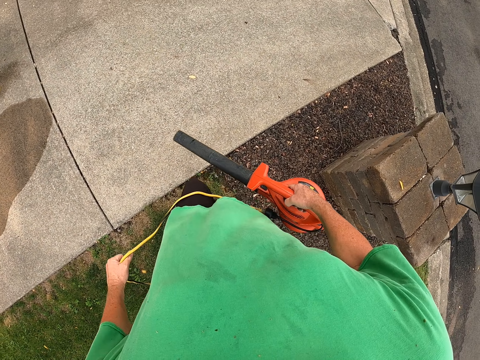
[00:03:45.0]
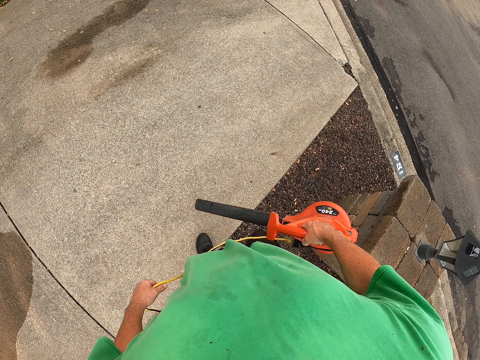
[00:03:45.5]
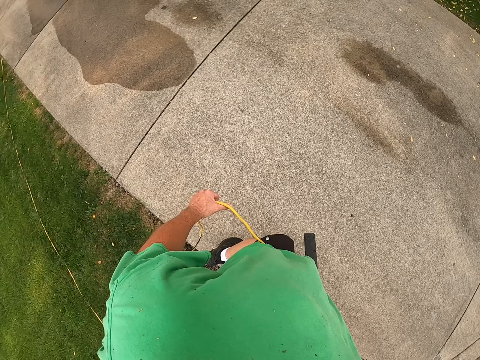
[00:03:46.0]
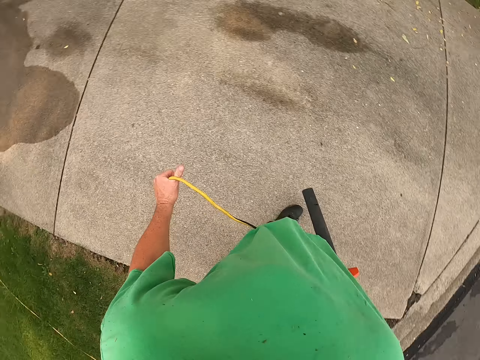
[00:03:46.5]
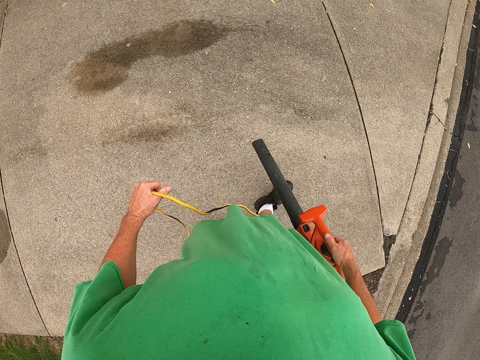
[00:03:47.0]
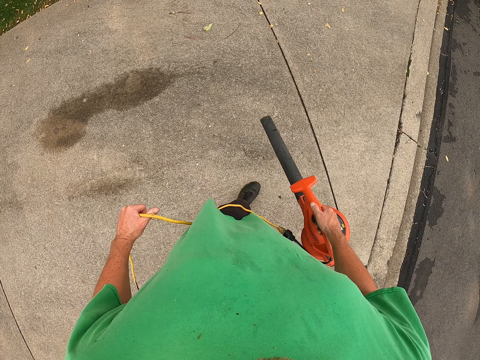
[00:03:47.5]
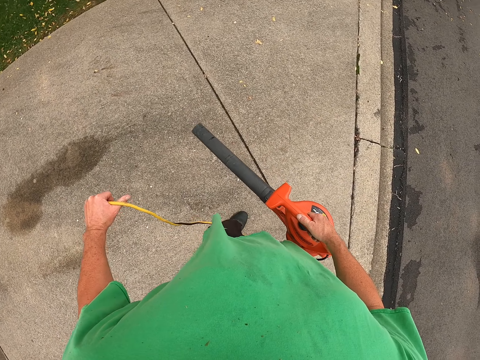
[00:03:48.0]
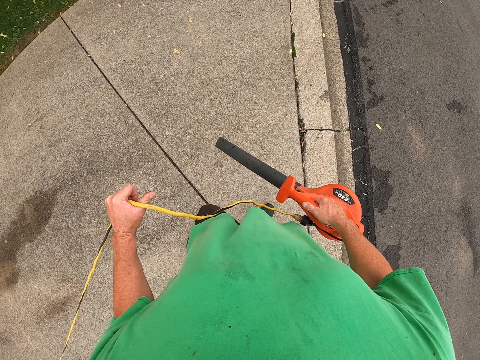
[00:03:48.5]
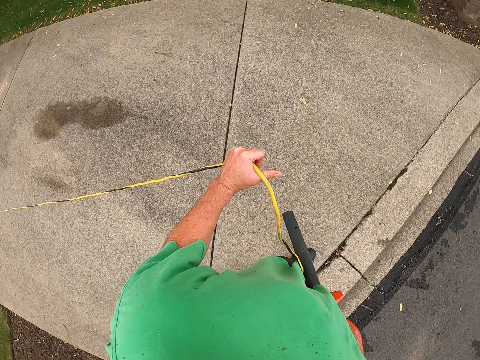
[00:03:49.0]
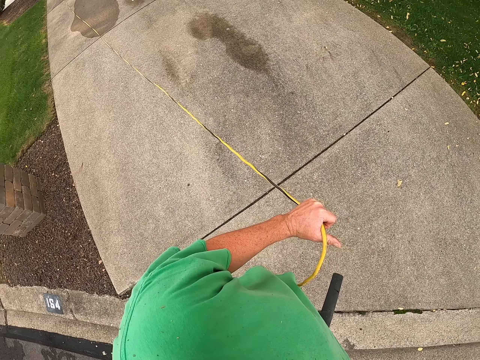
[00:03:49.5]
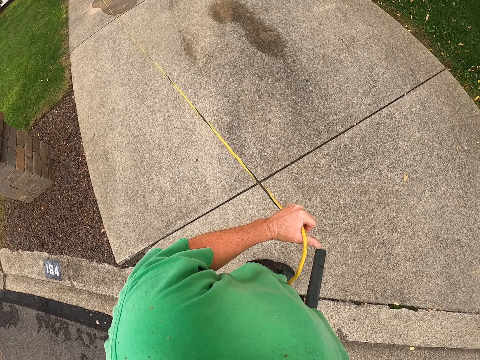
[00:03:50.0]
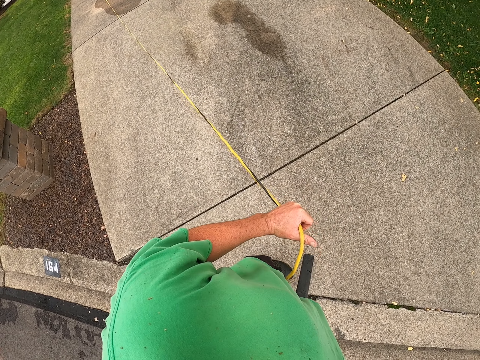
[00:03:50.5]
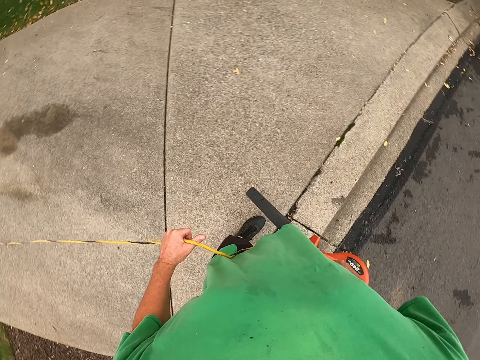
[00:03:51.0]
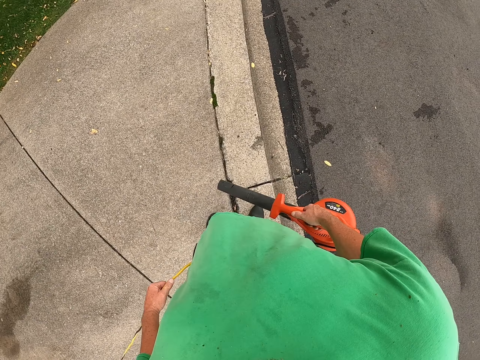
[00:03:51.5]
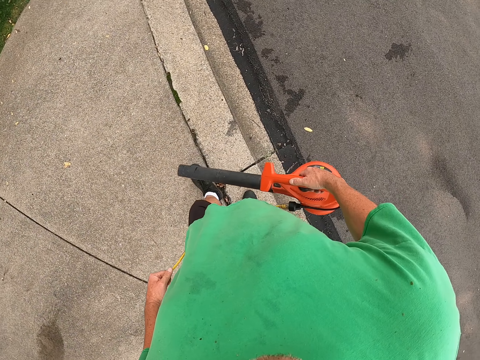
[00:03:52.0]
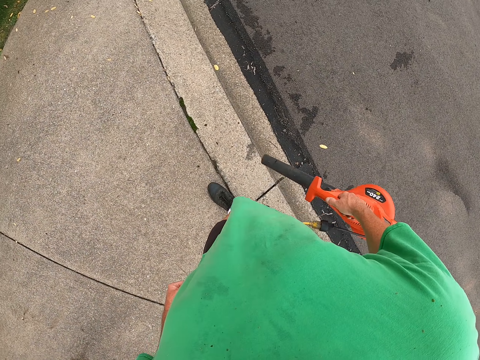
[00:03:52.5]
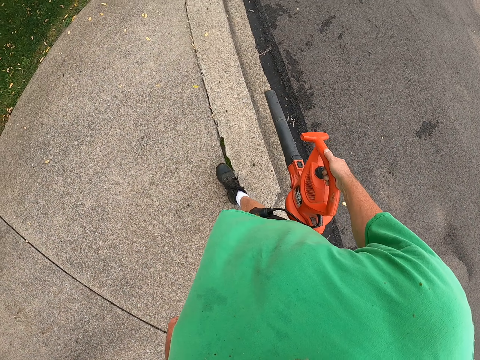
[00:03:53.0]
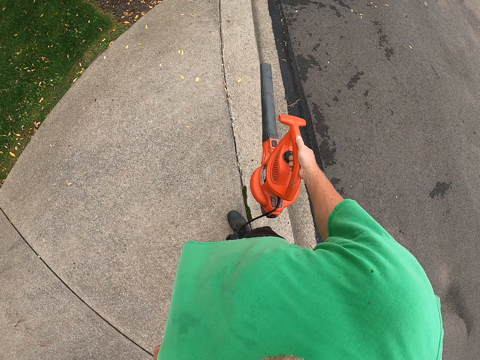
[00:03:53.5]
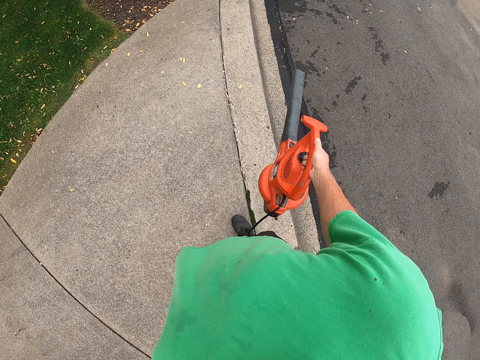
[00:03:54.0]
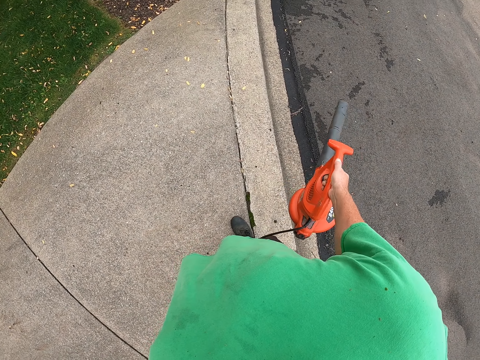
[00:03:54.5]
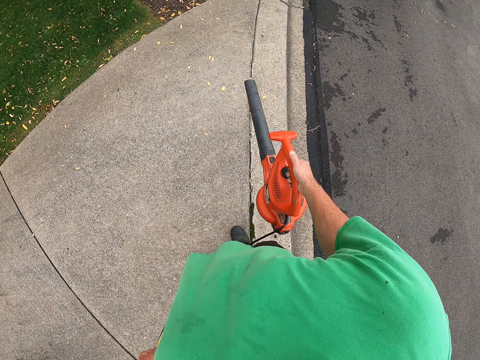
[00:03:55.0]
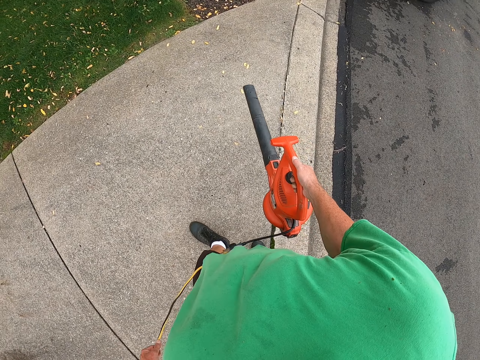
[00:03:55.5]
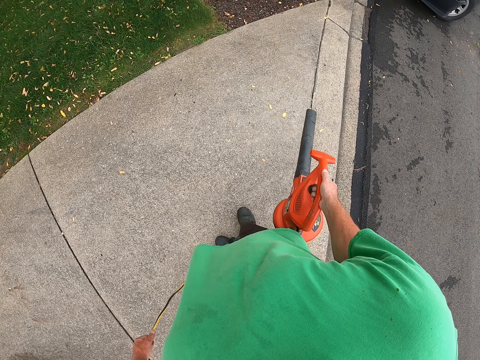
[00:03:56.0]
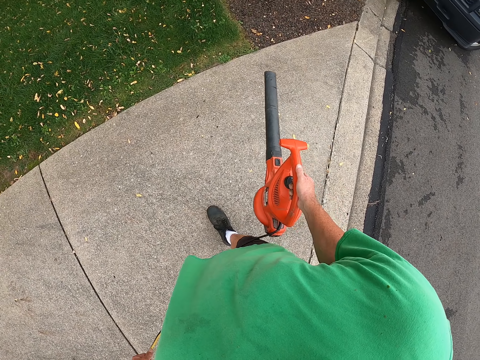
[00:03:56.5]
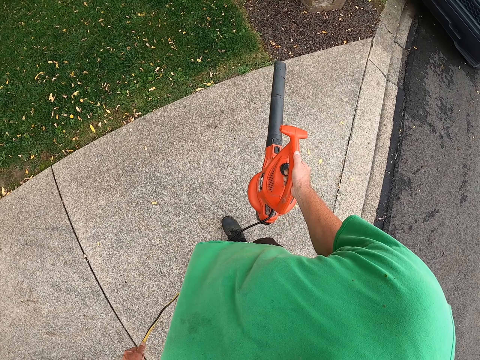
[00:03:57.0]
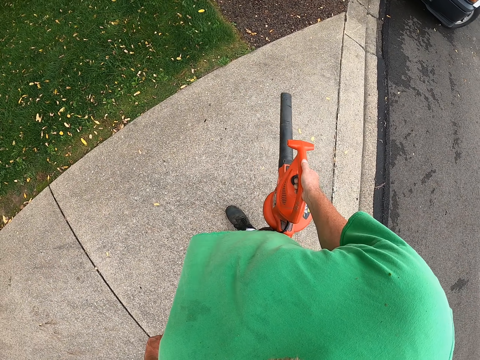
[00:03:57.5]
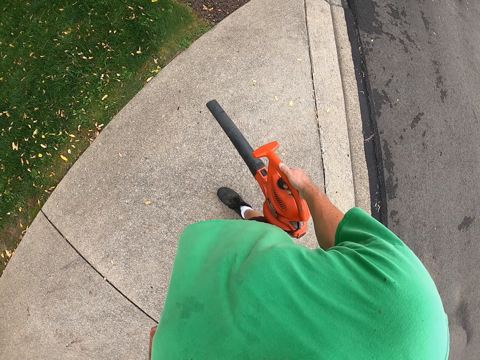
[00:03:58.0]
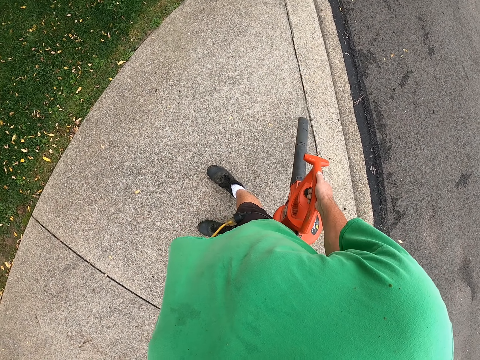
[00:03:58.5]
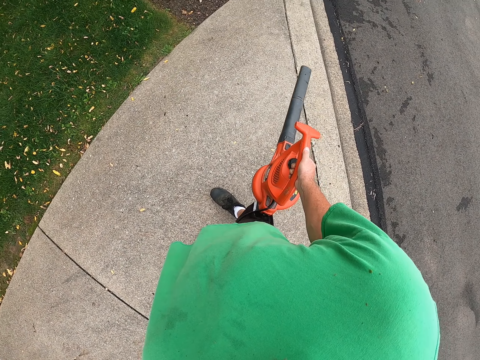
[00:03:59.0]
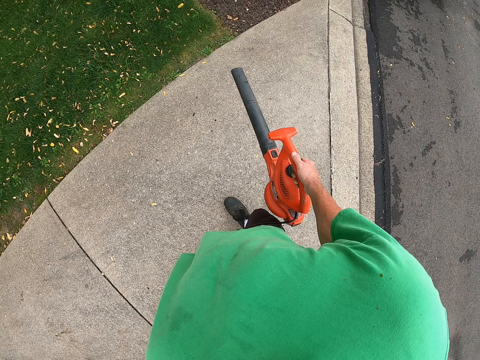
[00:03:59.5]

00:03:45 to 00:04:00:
The camera wearer blows the flower leaves on the floor. They stand on the pathway. They look around. They blow the flower leaves or dirt from the ground.

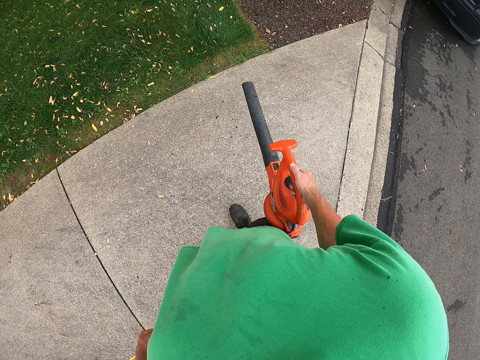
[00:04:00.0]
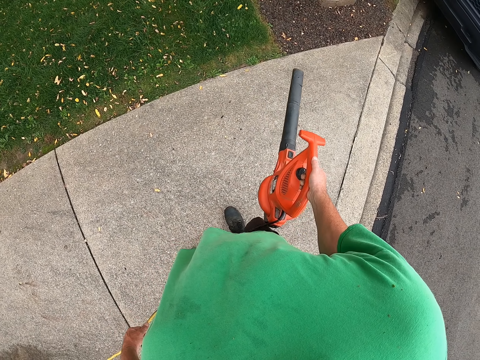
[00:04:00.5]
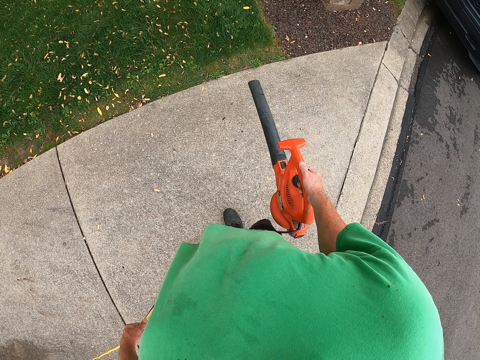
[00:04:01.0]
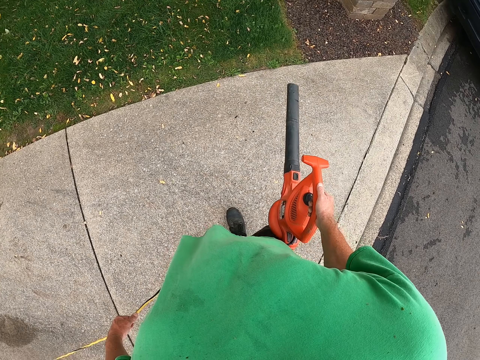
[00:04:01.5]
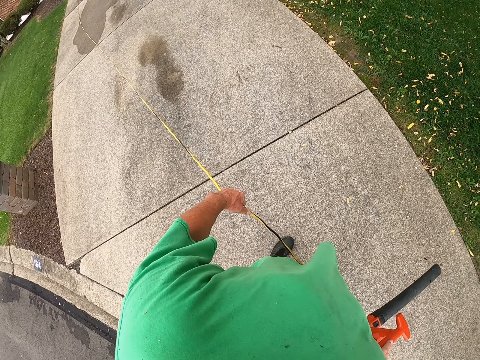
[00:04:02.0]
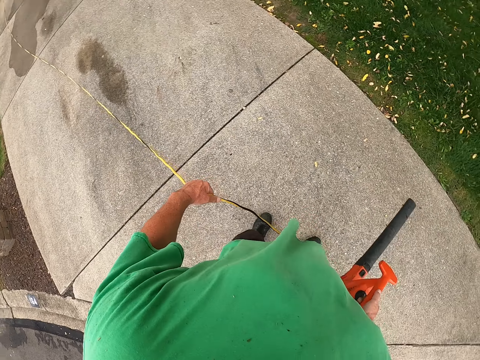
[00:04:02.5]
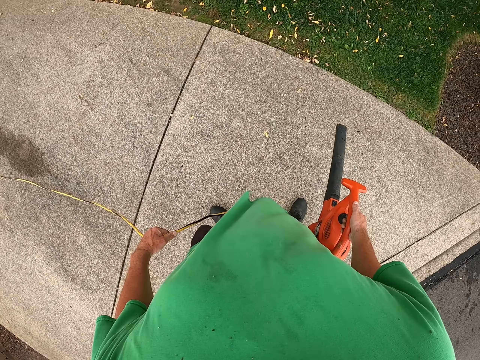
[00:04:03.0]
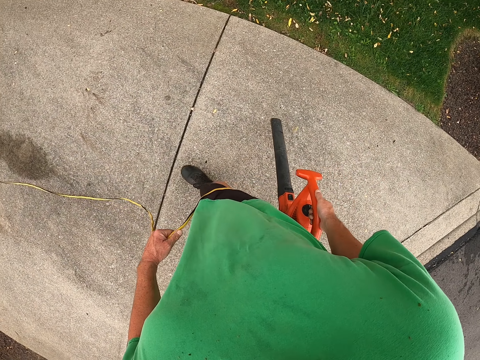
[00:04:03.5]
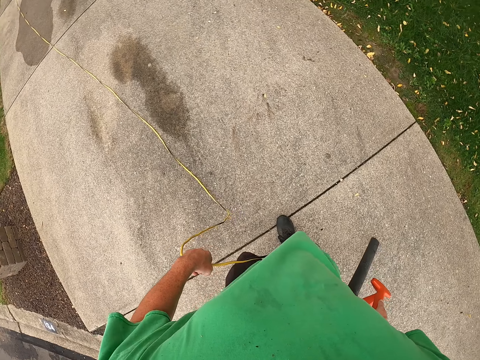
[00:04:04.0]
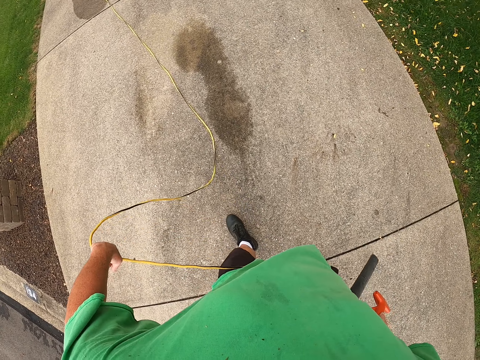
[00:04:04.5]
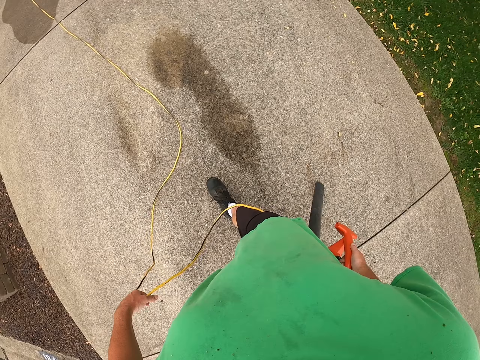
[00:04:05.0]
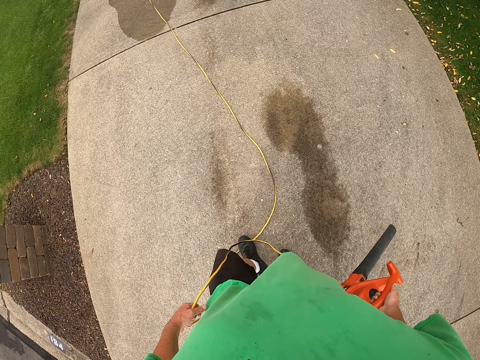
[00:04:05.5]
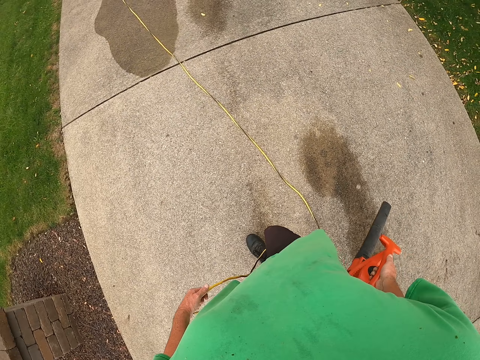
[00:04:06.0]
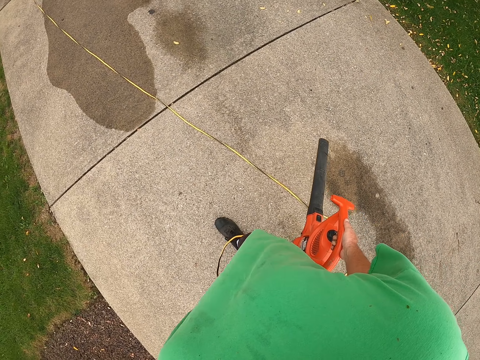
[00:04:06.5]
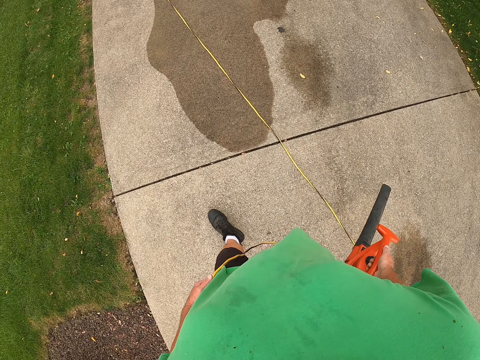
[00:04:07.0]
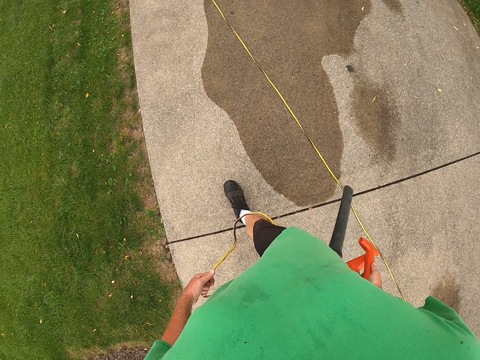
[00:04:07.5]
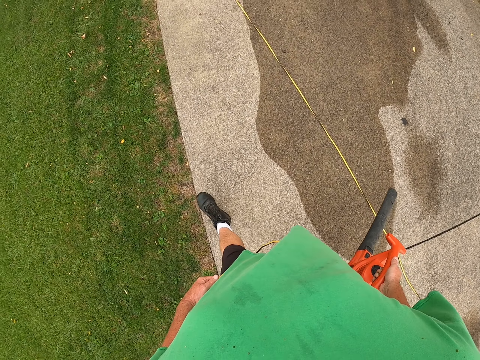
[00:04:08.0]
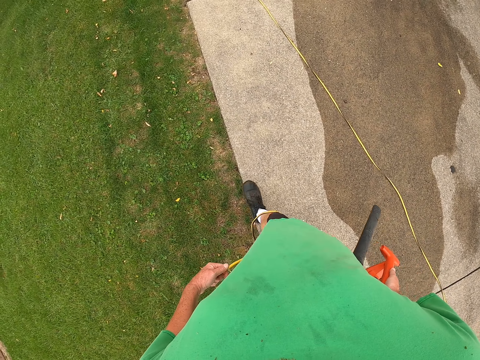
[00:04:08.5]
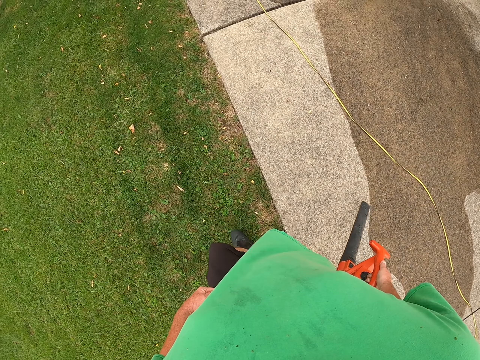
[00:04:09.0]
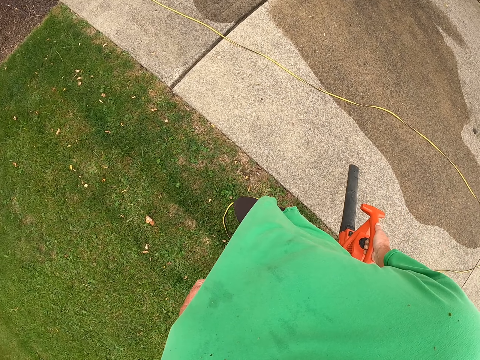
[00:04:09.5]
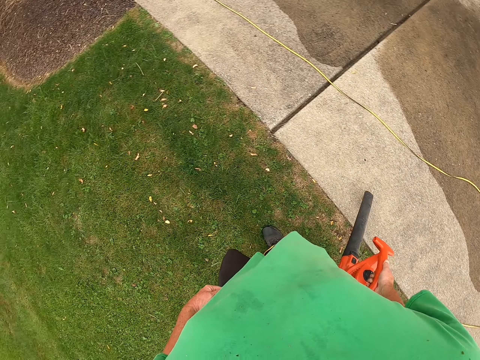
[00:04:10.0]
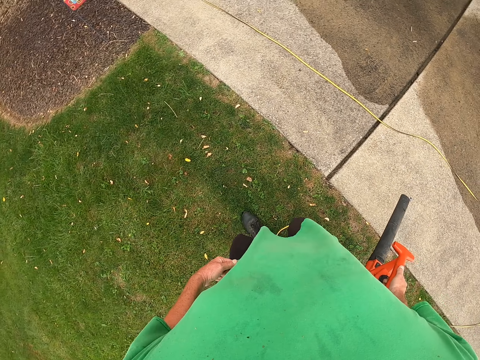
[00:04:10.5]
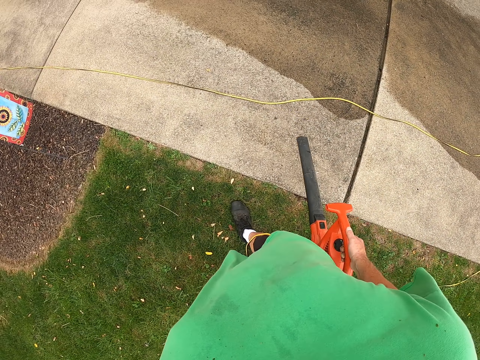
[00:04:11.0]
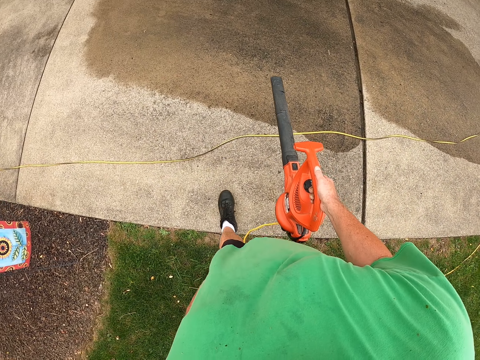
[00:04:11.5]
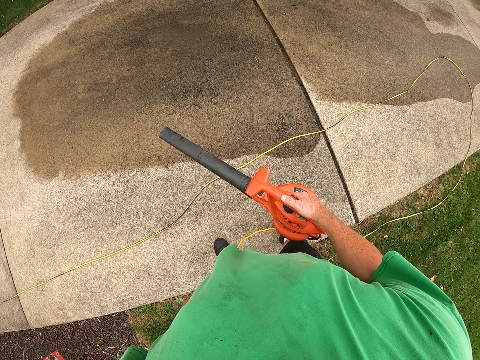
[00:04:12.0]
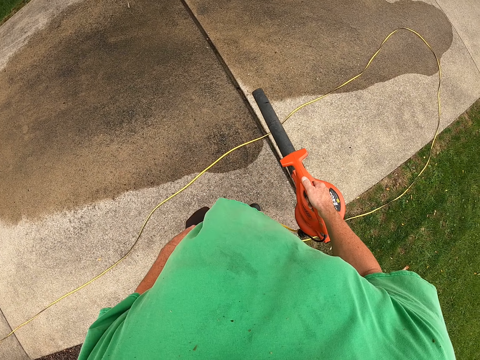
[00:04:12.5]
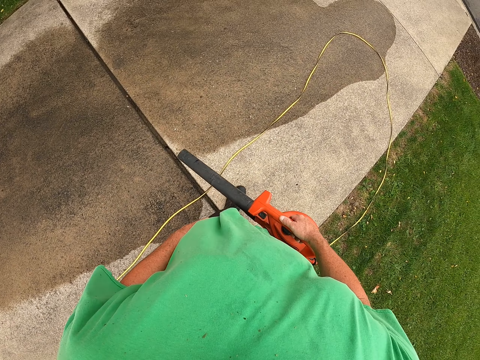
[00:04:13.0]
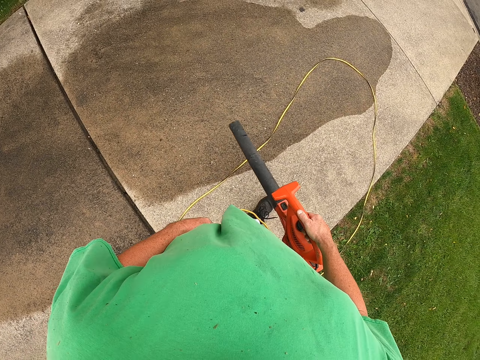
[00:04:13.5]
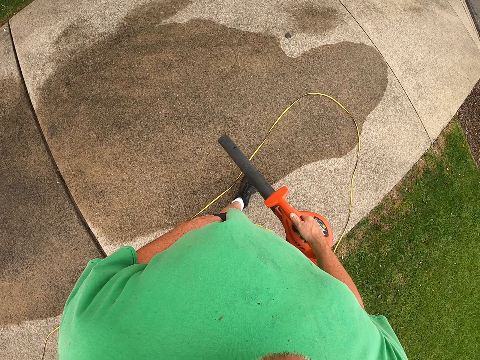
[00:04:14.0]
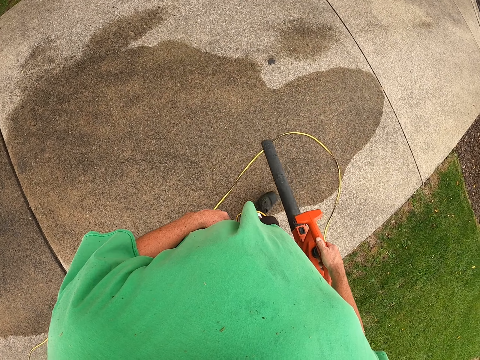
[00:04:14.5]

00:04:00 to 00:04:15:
The camera wearer walks on the pathway. They walk on the lawn or grass area. They blow the flower leaves on the floor. They walk on the pathway.
